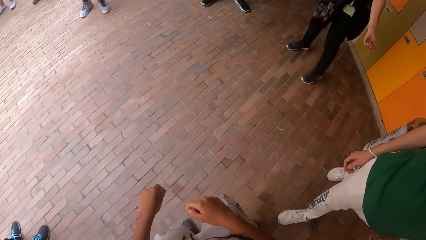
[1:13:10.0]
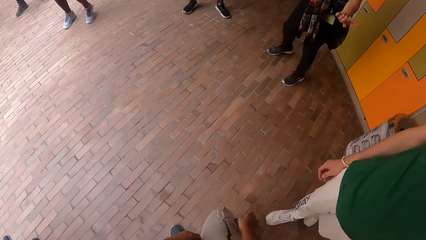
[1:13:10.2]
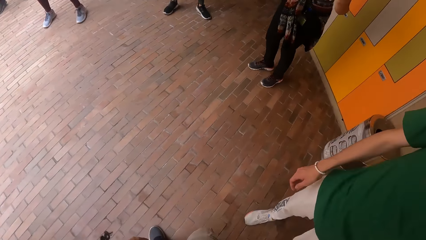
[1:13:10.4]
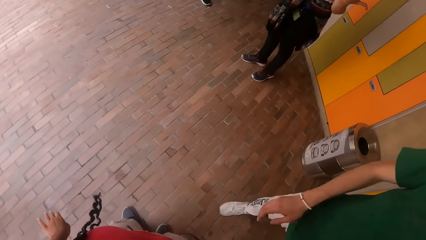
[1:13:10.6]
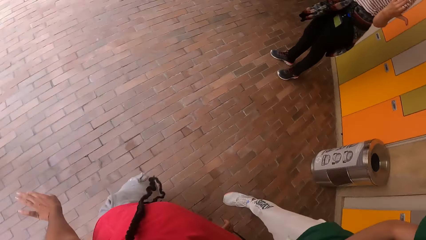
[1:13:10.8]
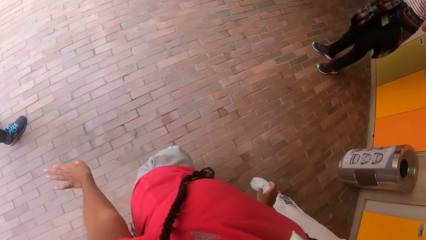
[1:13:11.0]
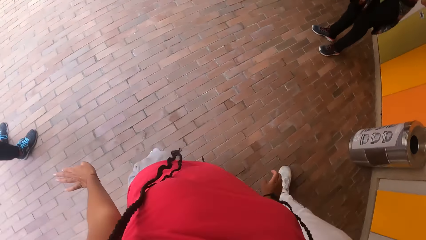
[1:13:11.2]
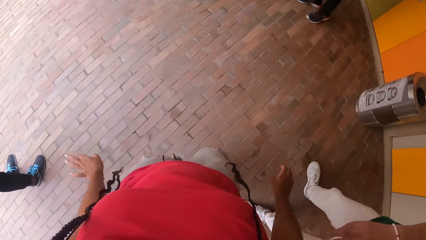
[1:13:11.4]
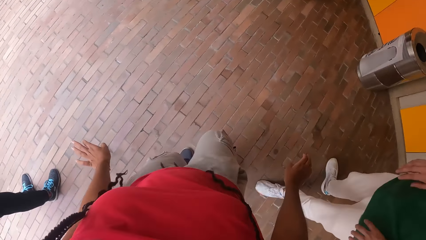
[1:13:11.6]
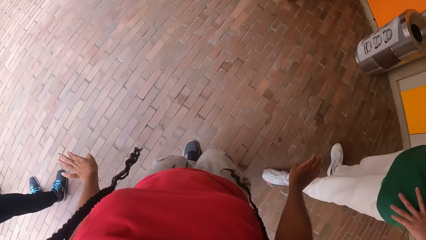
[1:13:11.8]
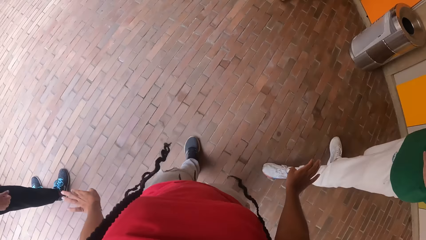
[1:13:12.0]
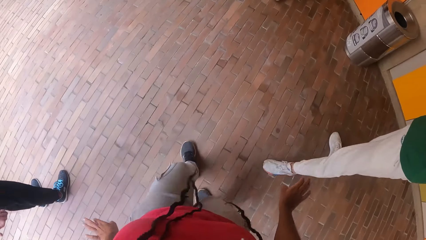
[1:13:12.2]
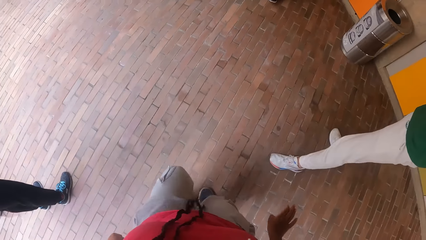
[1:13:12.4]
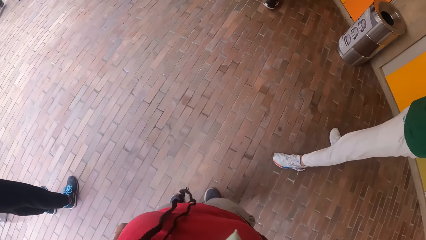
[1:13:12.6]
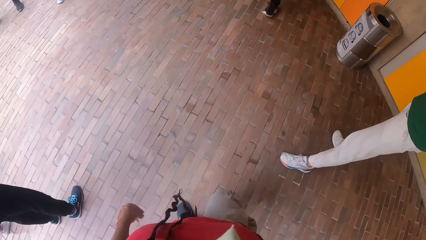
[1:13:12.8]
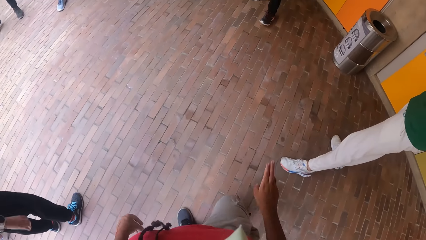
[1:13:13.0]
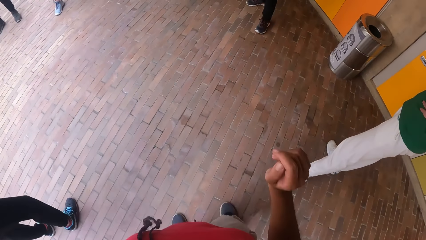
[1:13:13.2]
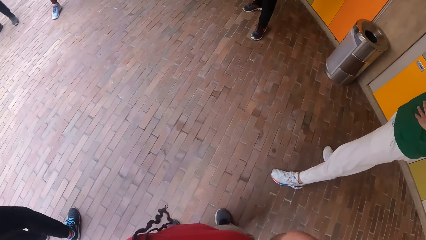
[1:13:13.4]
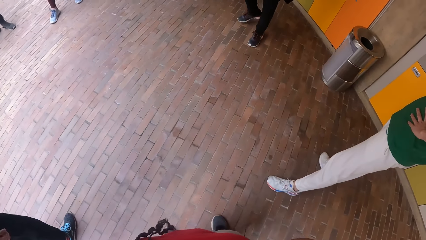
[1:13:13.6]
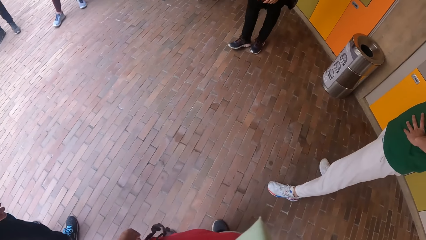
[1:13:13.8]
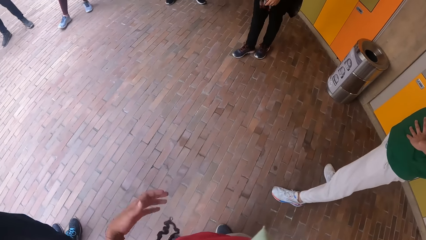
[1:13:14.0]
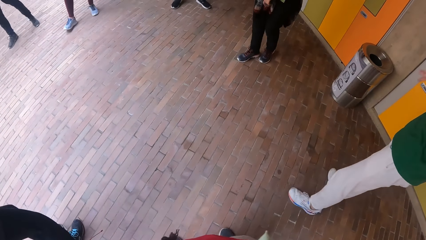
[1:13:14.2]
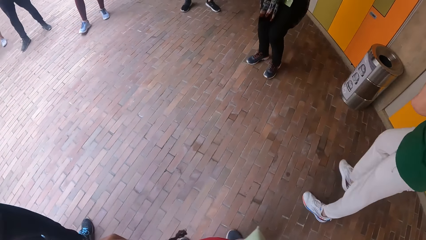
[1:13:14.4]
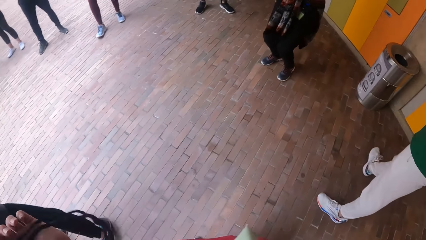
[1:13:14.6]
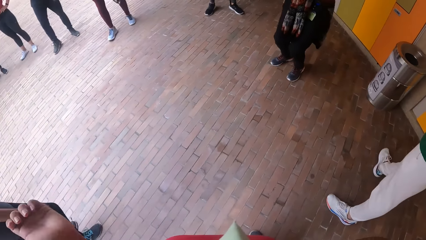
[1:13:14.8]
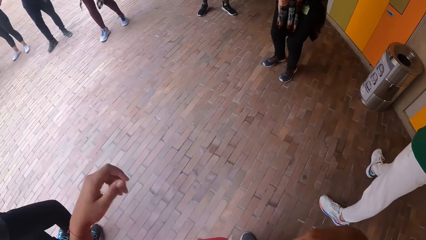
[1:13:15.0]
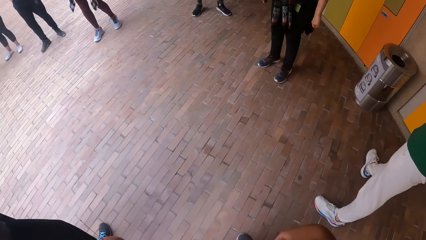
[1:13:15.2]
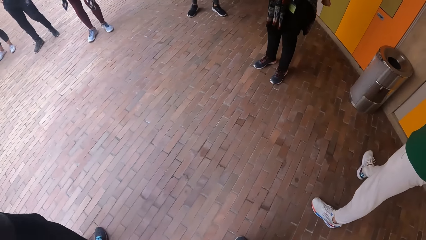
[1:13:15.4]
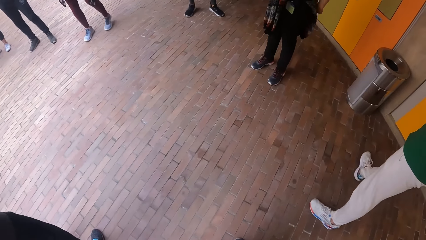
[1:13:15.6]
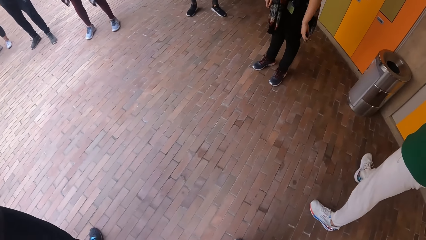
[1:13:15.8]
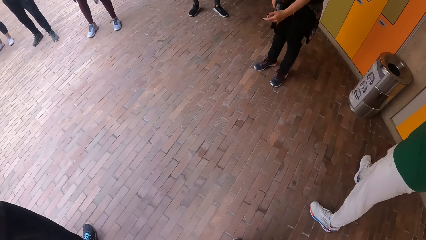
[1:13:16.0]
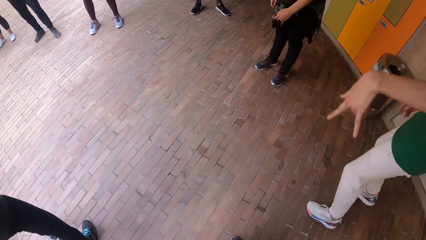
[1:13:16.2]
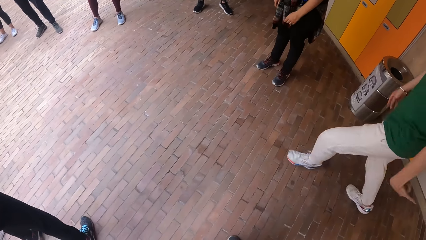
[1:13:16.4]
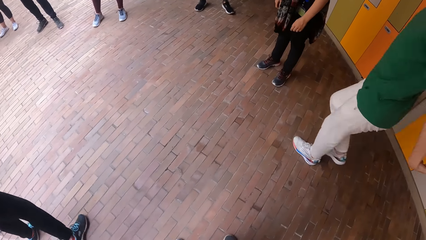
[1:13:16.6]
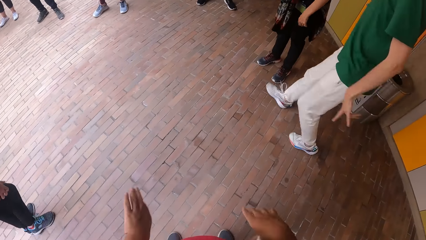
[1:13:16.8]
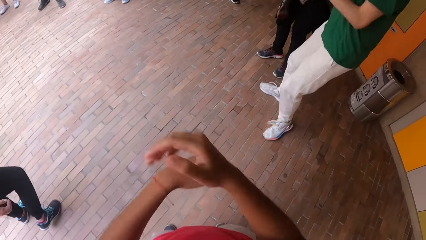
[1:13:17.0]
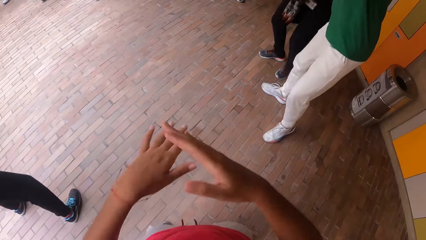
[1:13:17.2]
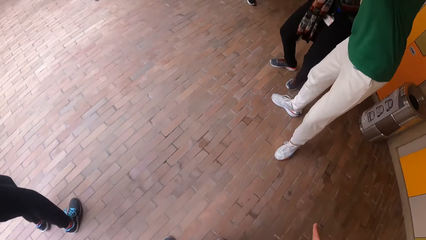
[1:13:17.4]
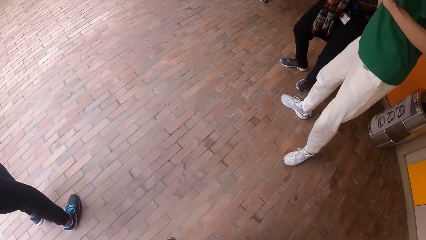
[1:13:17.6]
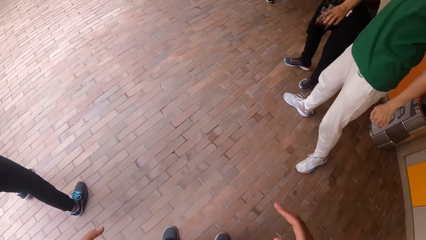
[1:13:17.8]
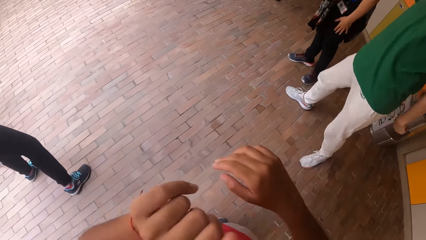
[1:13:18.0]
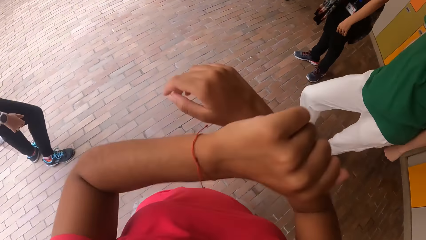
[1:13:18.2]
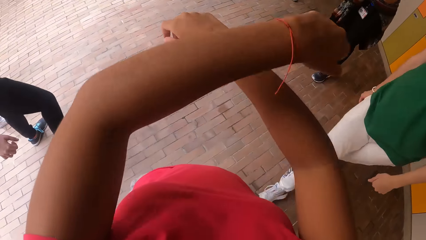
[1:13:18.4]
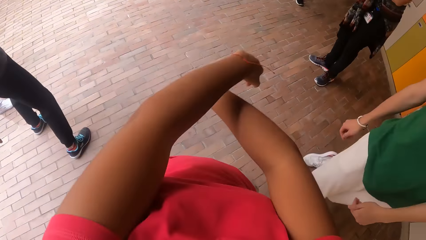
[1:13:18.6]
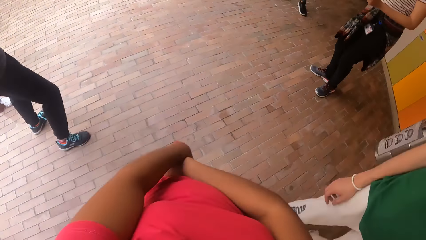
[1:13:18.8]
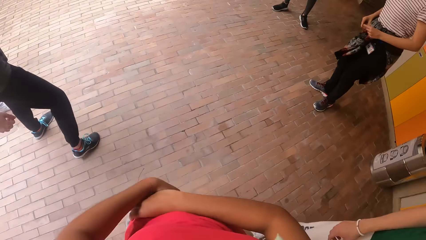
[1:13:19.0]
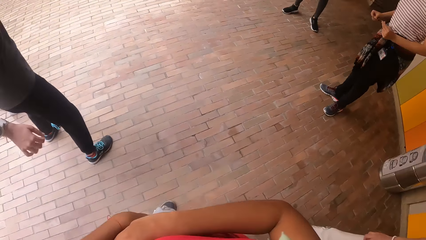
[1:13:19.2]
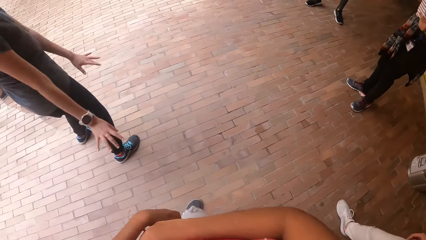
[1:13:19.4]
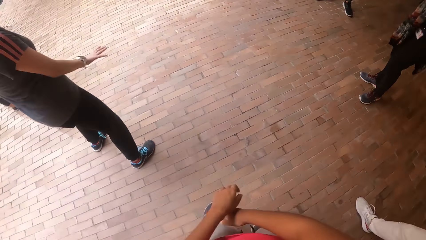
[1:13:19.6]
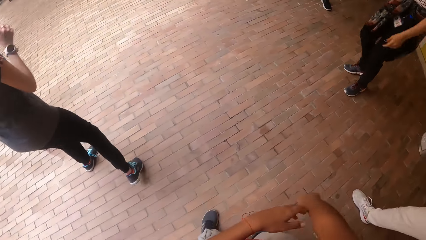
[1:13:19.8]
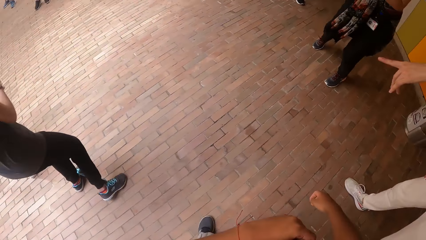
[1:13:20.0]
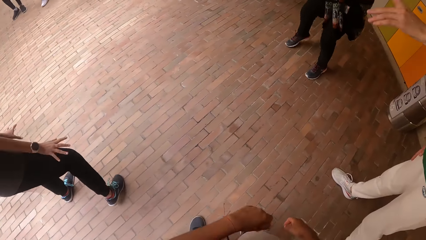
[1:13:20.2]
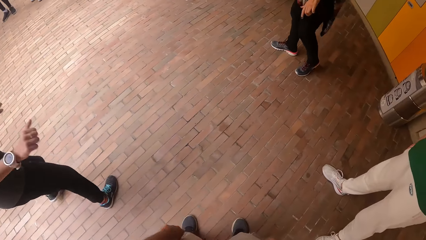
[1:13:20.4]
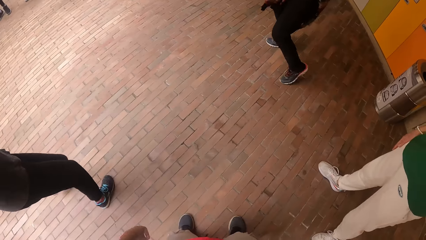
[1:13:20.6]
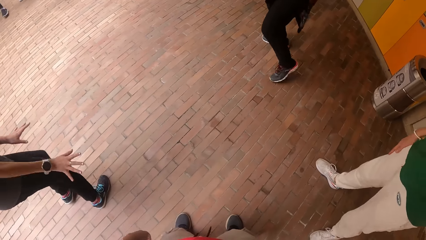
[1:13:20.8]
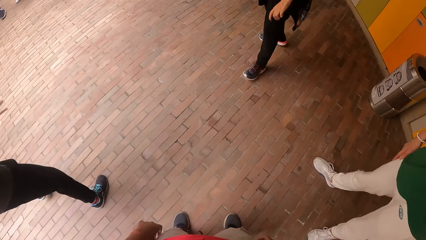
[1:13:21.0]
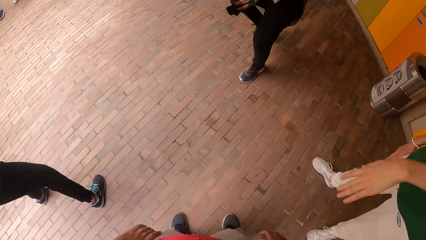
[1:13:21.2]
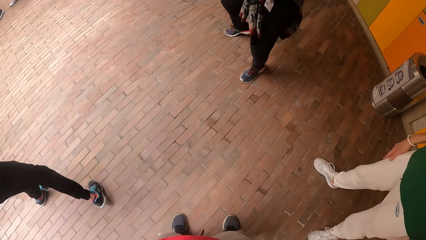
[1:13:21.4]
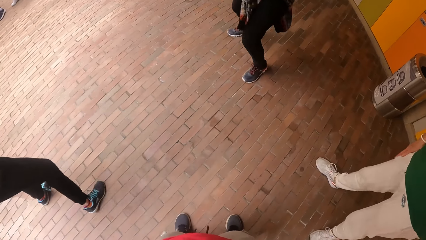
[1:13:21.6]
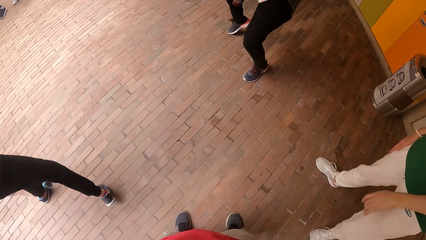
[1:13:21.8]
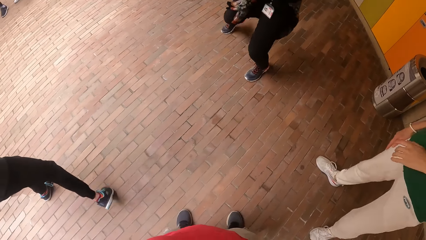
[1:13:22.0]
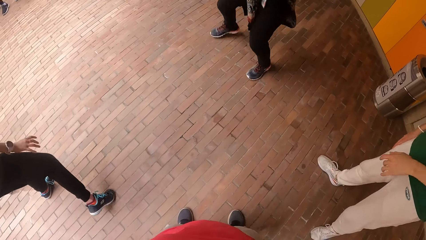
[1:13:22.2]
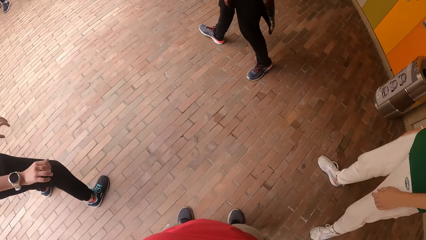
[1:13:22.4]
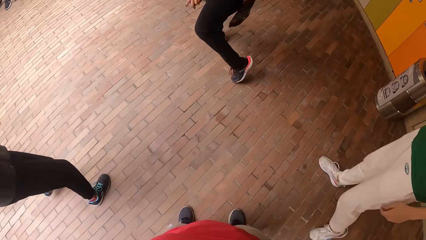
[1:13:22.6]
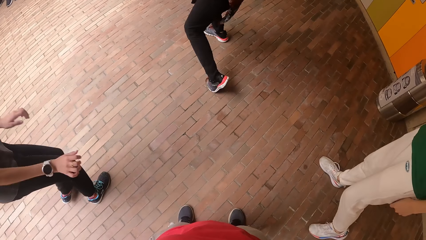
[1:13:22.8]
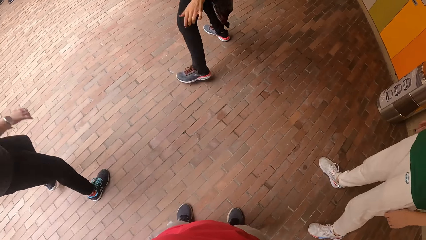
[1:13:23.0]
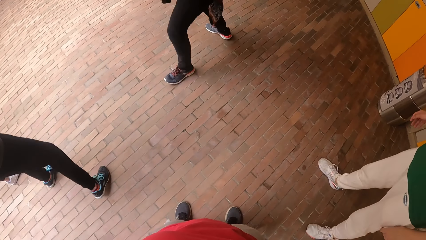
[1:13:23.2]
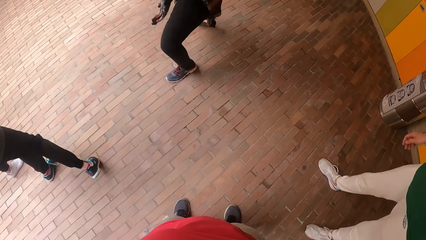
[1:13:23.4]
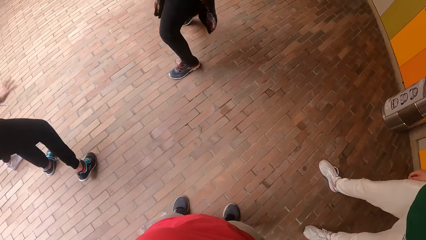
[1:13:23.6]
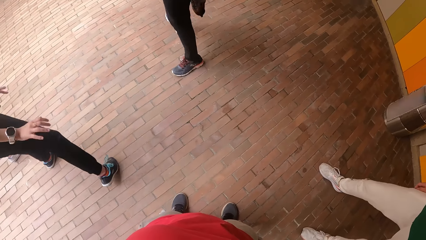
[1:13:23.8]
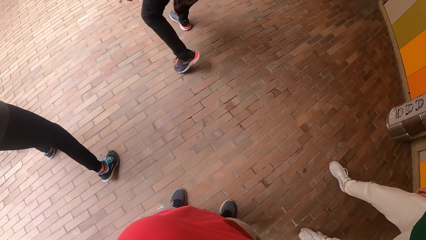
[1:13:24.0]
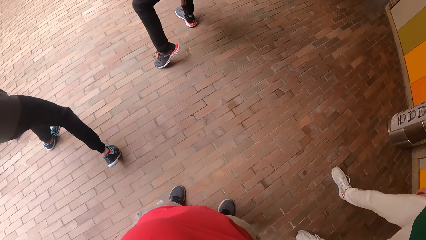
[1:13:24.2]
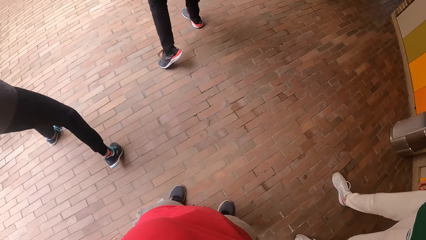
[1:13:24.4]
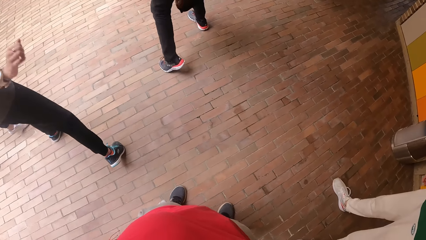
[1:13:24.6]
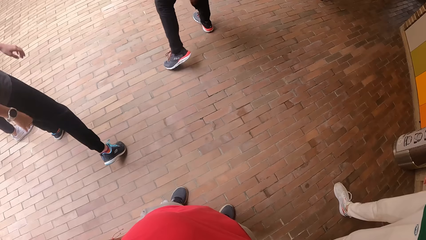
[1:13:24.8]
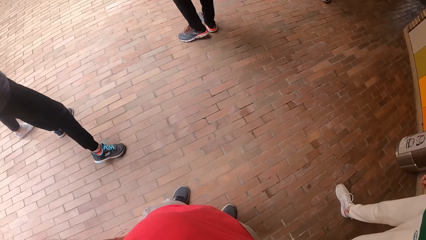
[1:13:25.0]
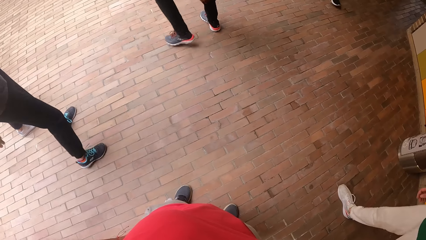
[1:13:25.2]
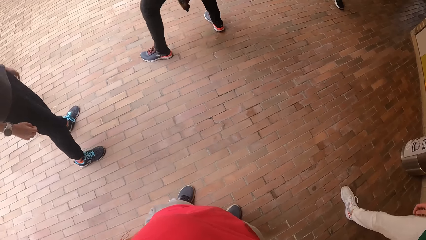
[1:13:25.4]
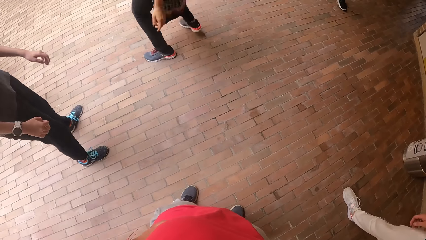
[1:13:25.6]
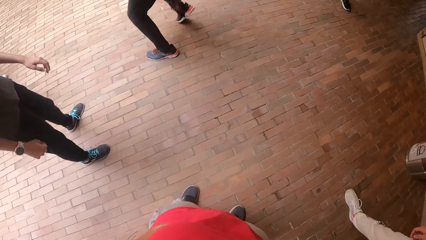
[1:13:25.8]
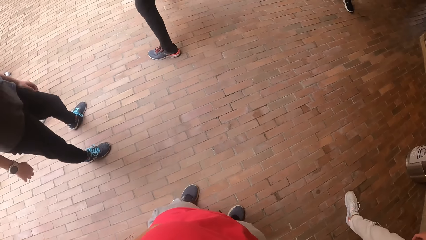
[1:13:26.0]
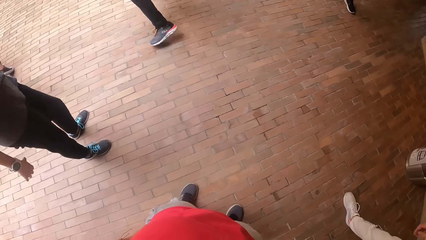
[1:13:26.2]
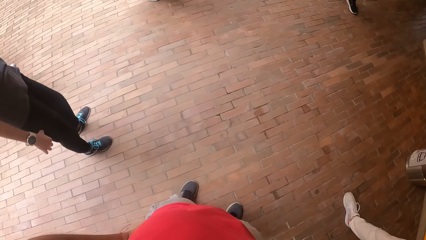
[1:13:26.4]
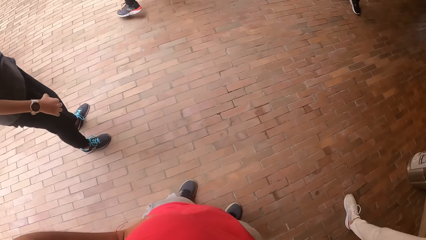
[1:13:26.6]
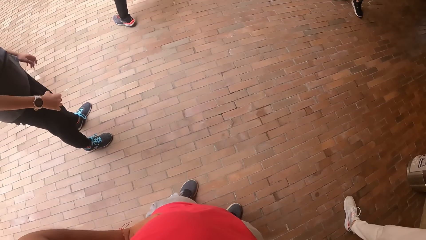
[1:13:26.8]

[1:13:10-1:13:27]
The camera wearer moves backwards. She looks at the colleagues. A man dances. The camera wearer flips her hair with her left hand. She dances. A woman dances. Another woman dances forward. The camera wearer moves her hands. Another woman dances beside the camera wearer. Another woman dances.
